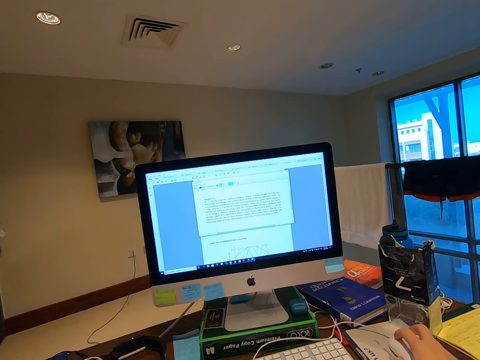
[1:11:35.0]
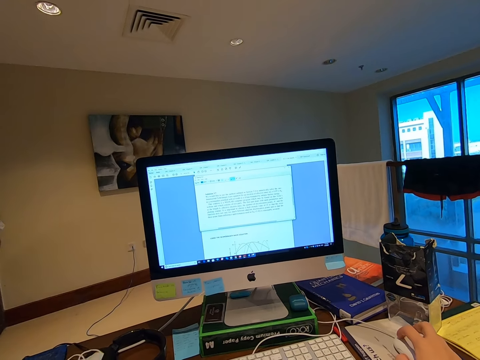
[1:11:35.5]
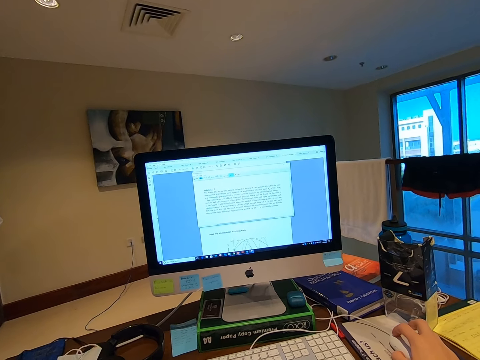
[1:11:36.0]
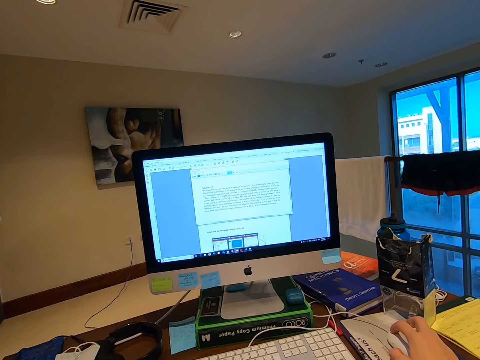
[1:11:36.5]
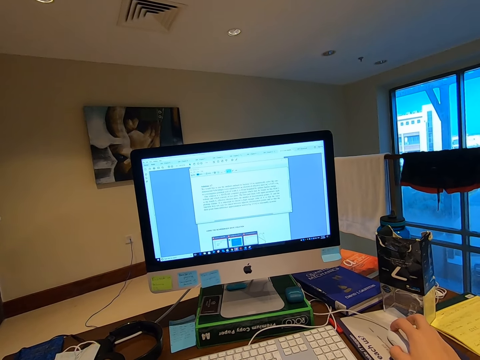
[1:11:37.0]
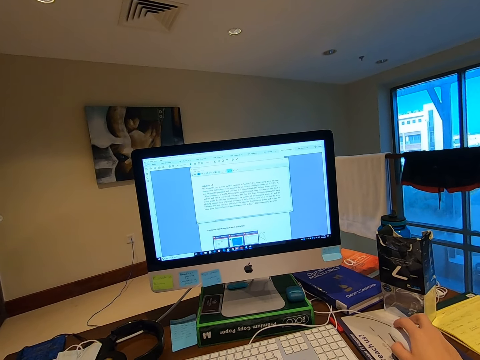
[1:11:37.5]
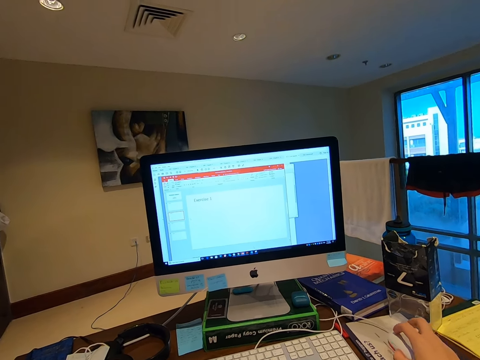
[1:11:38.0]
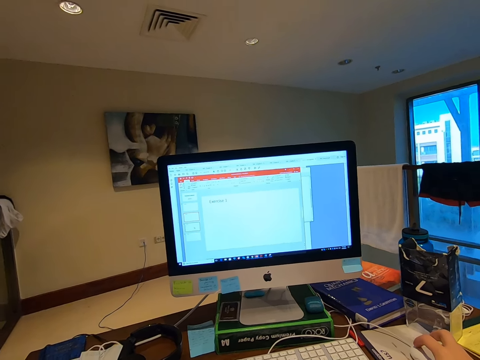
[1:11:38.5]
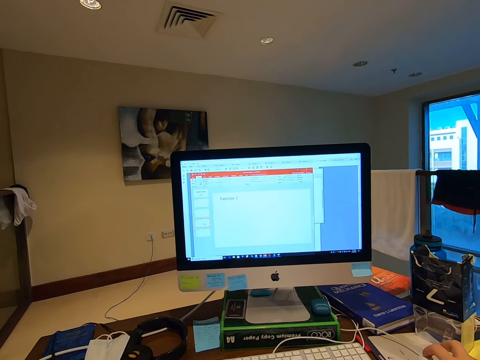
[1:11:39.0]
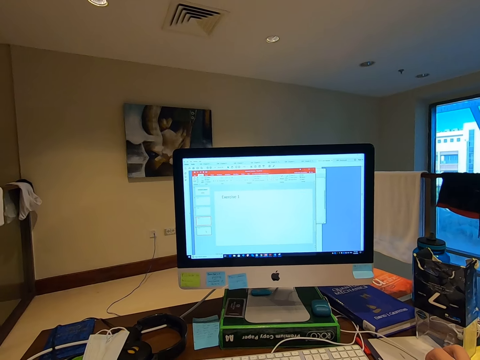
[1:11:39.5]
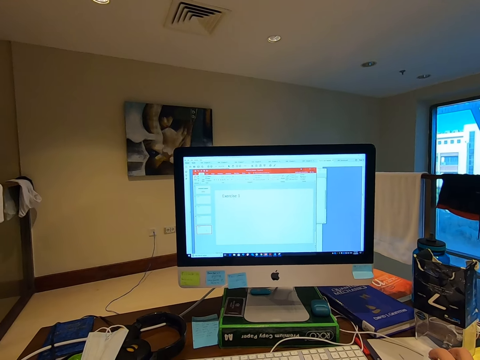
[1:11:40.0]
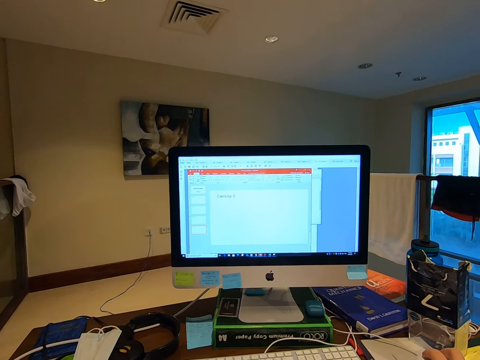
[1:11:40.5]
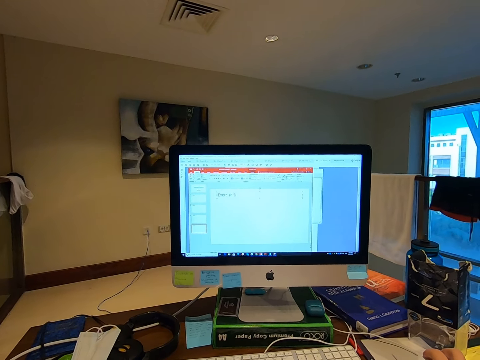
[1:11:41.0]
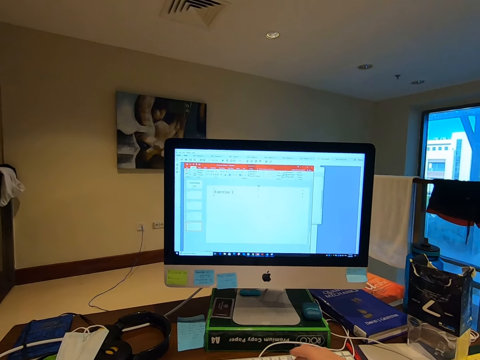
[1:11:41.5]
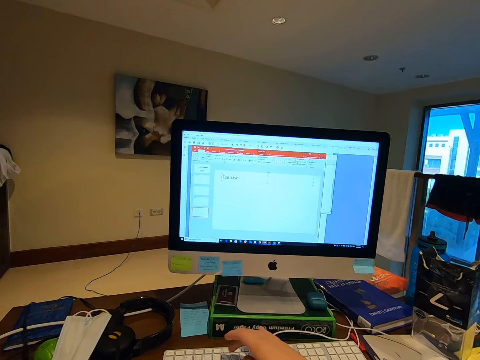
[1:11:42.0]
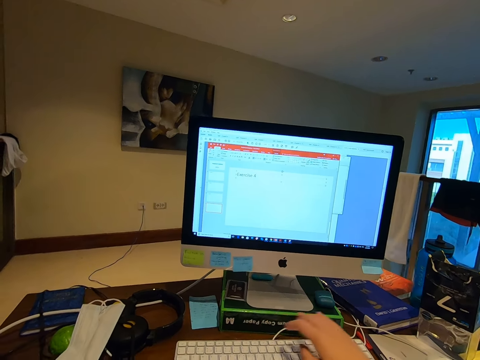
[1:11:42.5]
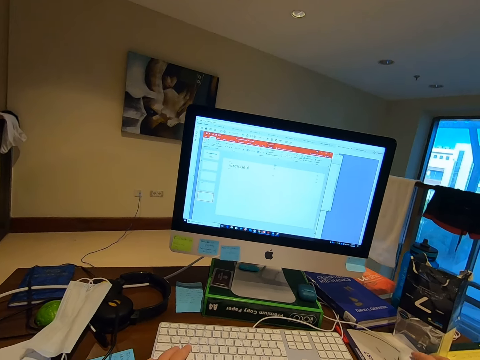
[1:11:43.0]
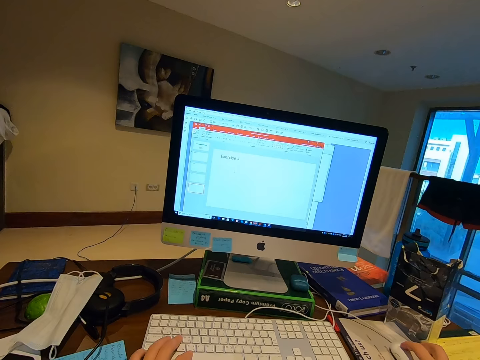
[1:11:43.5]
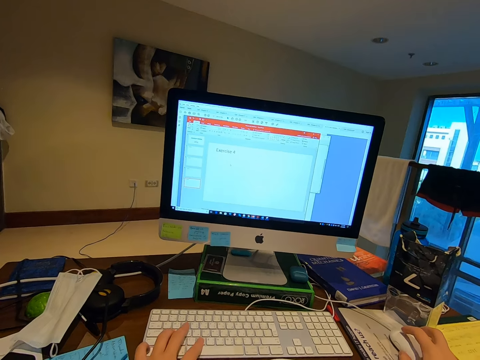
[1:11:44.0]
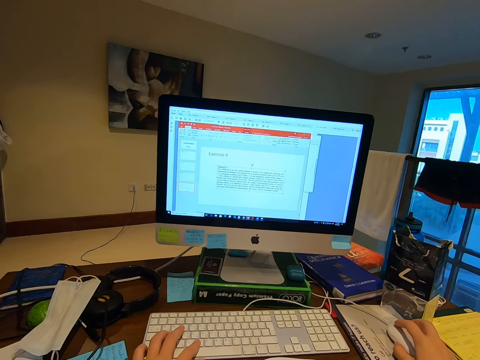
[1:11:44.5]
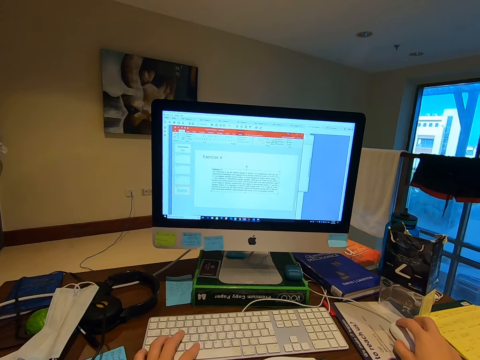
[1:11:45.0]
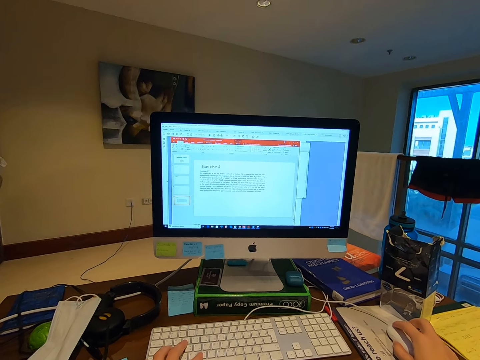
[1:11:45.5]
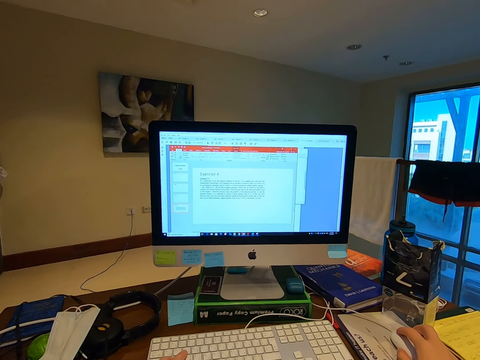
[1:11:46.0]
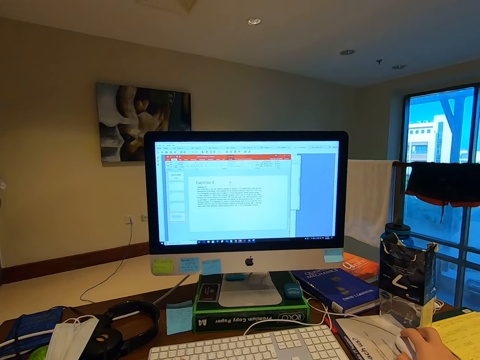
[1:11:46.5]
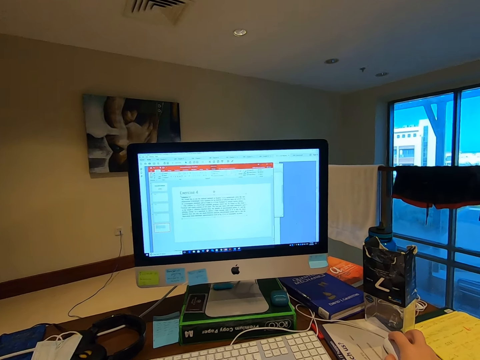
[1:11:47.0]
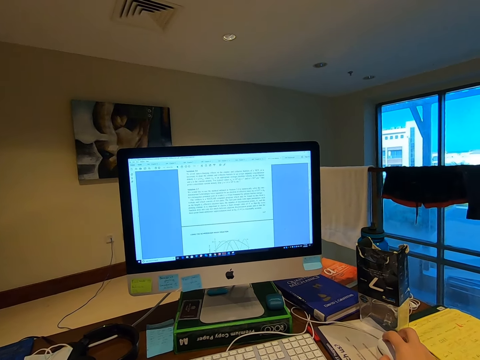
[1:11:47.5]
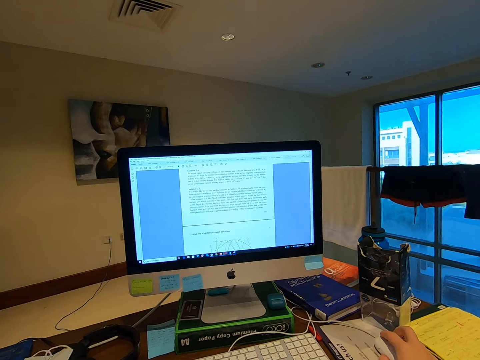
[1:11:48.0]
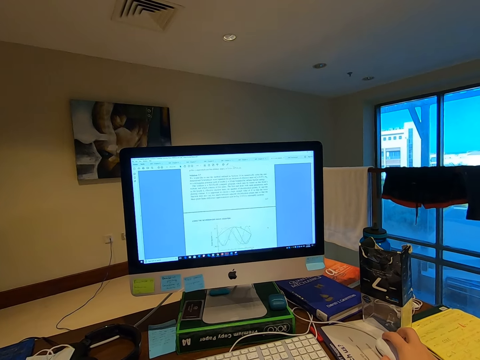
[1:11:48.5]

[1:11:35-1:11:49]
The camera wearer types on the keyboard. They operate the computer and navigate the application with the mouse.

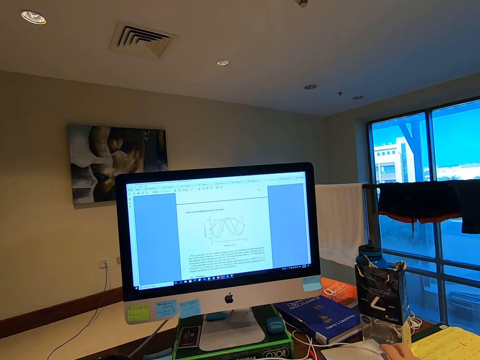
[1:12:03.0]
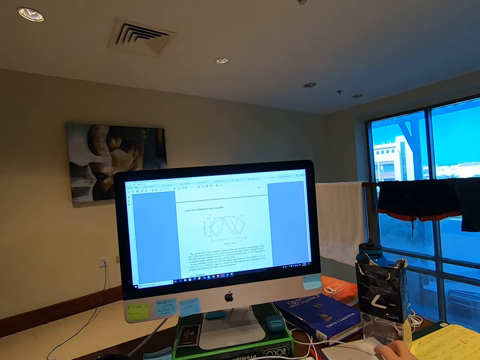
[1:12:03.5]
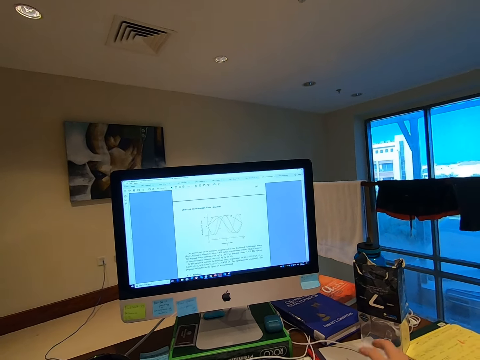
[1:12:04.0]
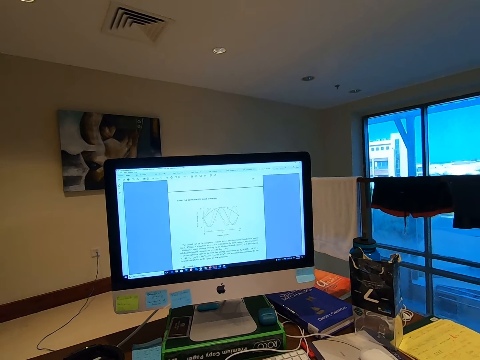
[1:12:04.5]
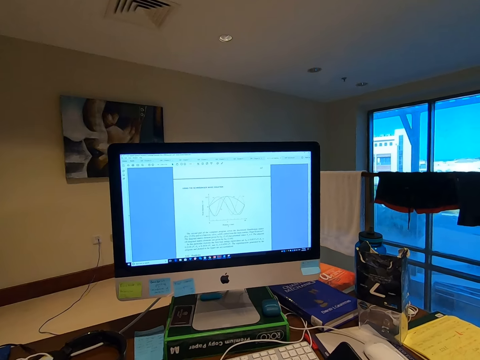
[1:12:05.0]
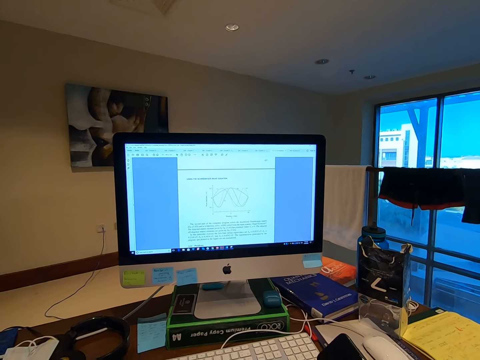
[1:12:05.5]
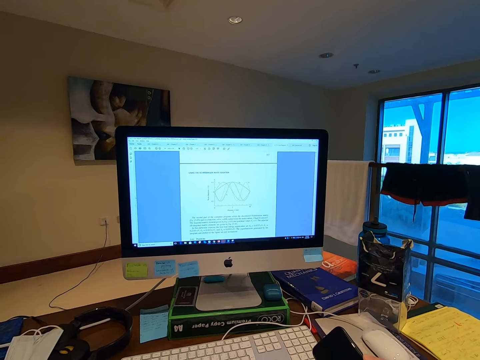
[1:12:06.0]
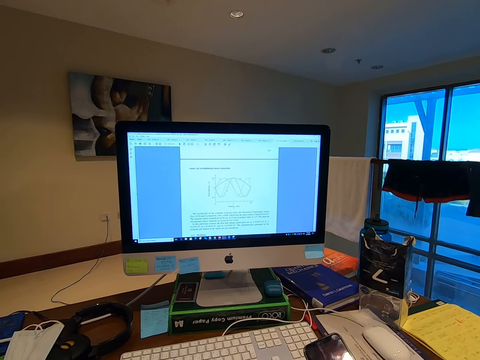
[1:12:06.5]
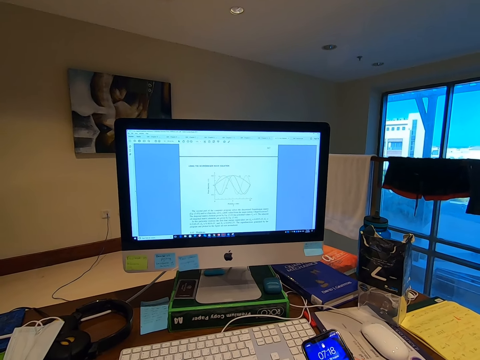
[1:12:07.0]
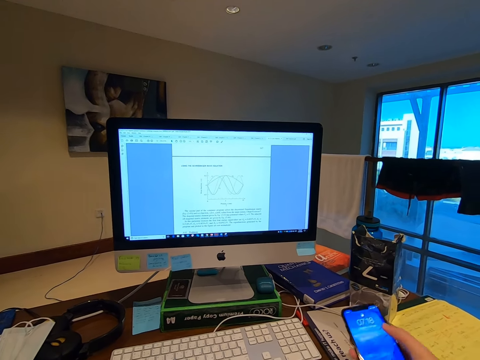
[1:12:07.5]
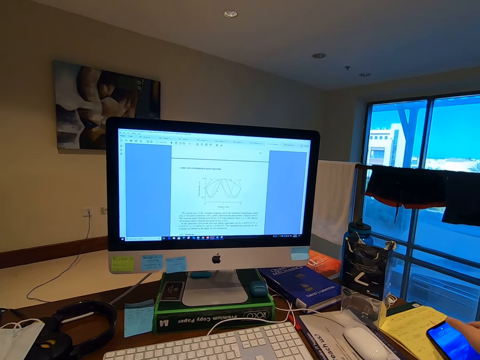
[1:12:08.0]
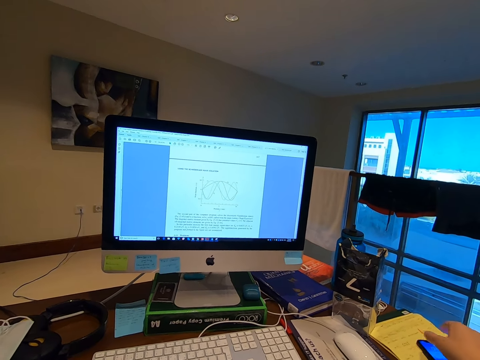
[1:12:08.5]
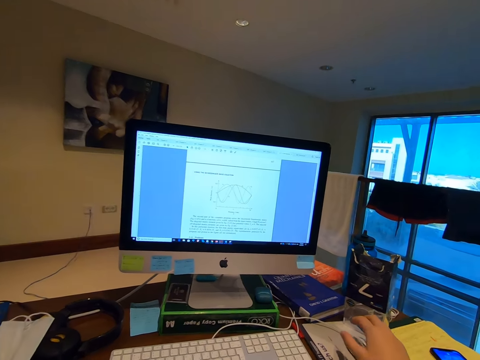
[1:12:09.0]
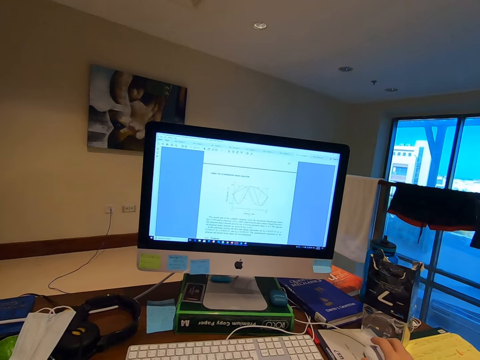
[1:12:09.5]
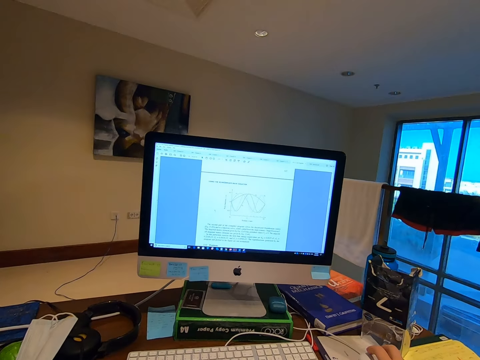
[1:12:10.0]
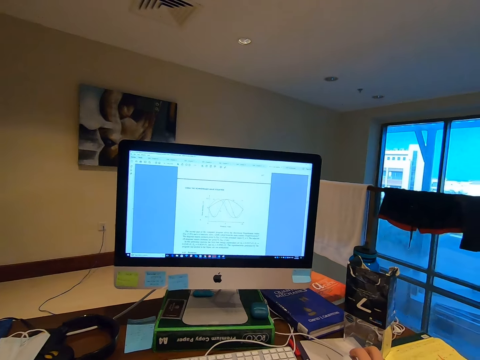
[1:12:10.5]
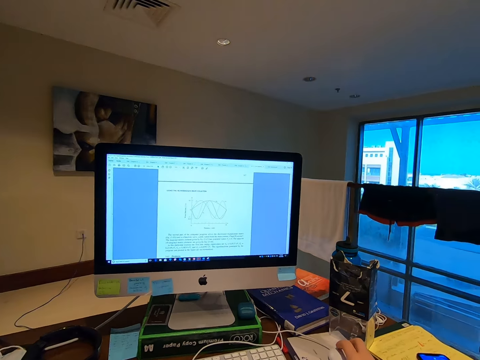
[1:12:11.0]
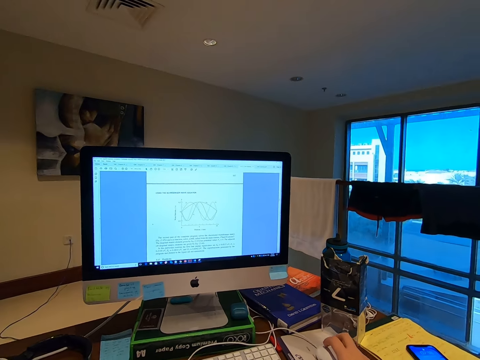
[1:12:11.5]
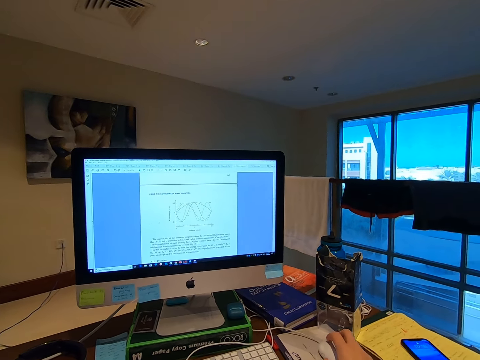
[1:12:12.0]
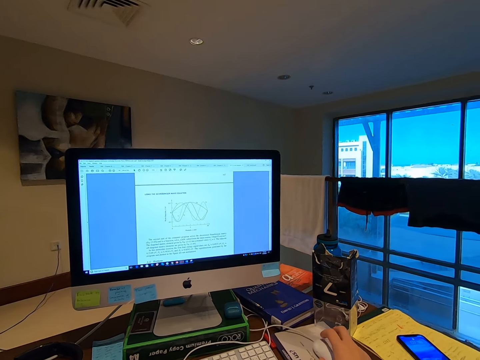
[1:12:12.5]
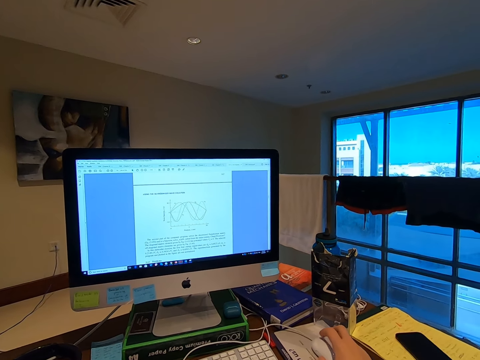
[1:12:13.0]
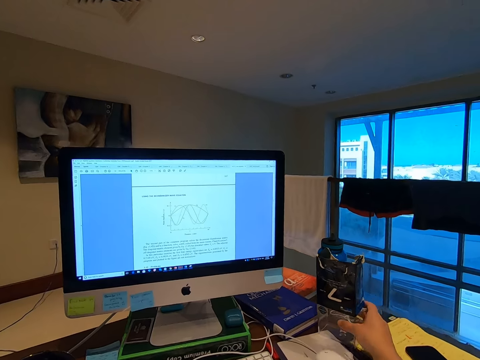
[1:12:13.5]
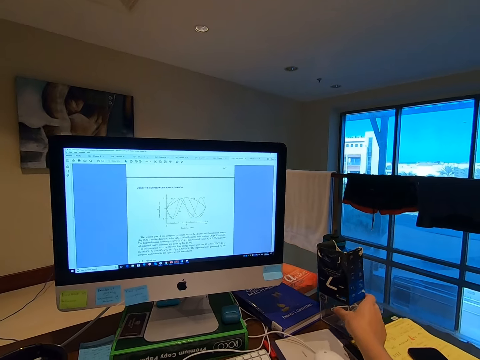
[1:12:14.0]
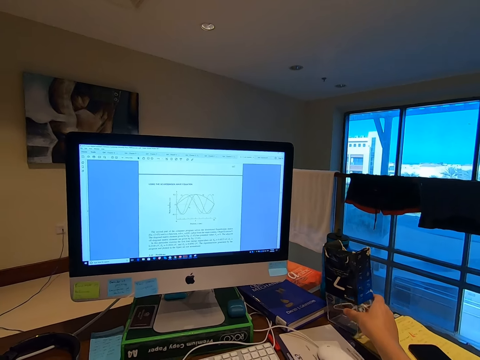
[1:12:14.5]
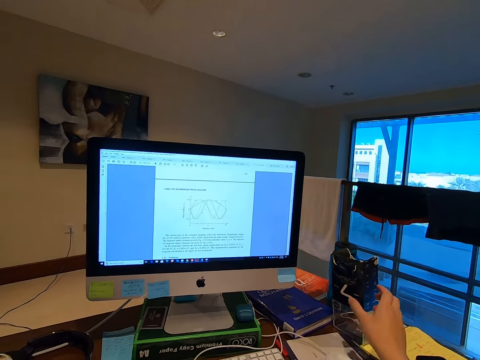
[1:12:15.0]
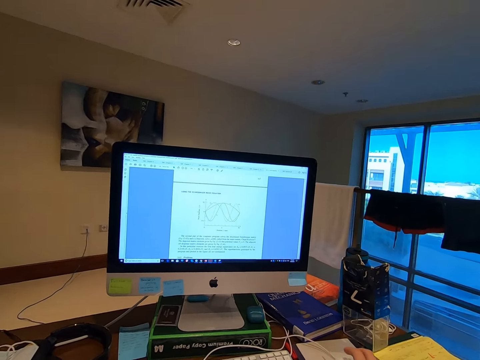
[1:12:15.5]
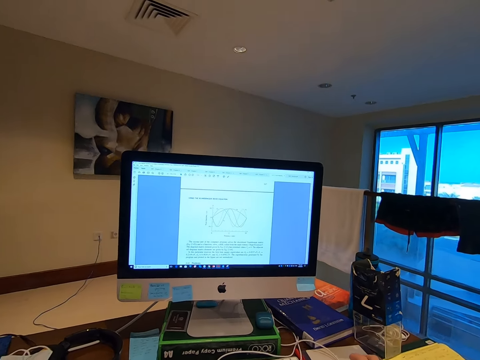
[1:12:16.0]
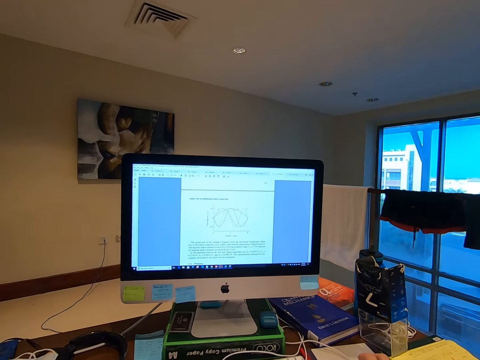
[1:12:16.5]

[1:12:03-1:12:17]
The camera wearer picks up a phone. They operate the phone and place the phone aside on the table. They operate the computer and navigate the application with the mouse. They move the box on the side of the table. They operate the computer and navigate the application with the mouse.
